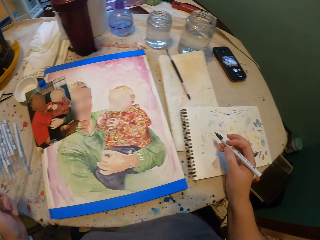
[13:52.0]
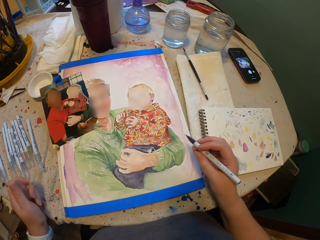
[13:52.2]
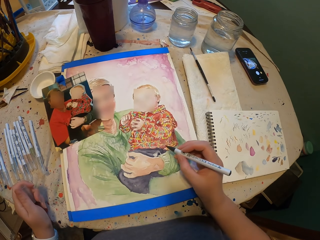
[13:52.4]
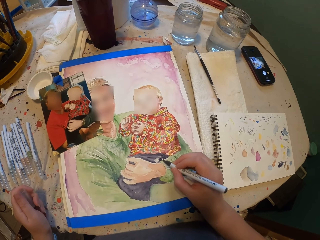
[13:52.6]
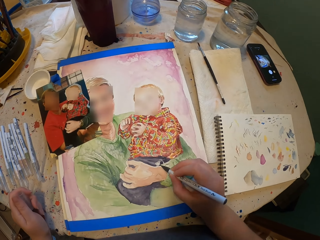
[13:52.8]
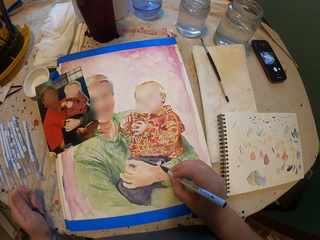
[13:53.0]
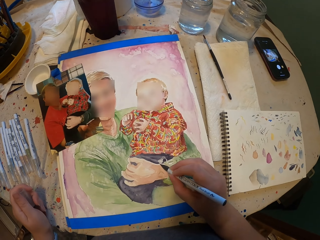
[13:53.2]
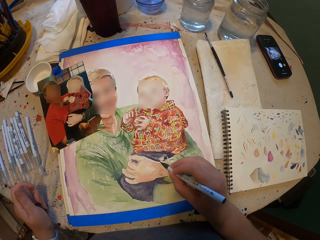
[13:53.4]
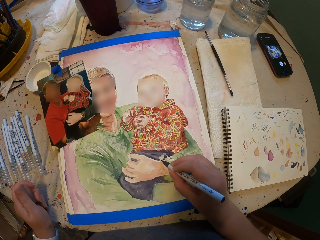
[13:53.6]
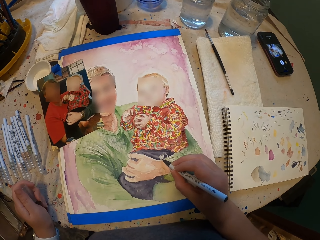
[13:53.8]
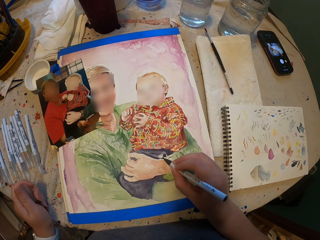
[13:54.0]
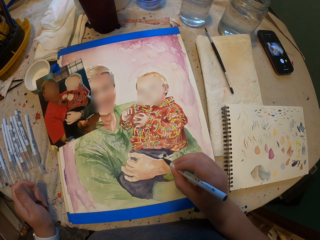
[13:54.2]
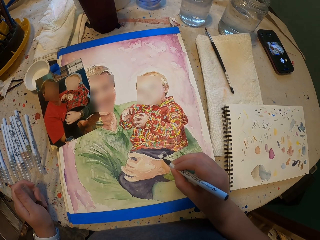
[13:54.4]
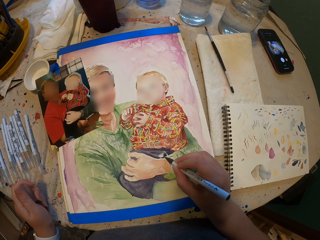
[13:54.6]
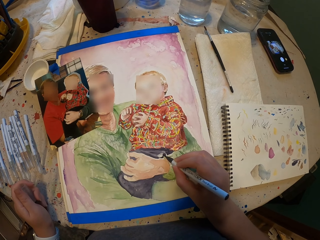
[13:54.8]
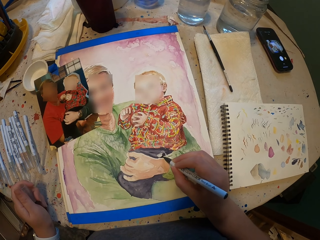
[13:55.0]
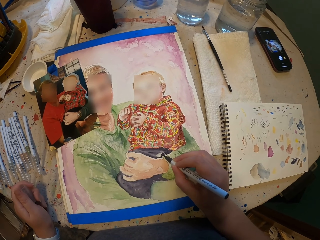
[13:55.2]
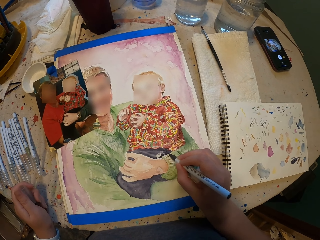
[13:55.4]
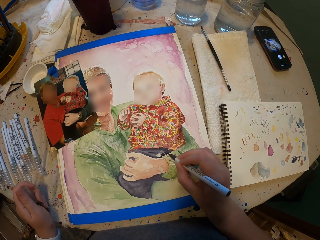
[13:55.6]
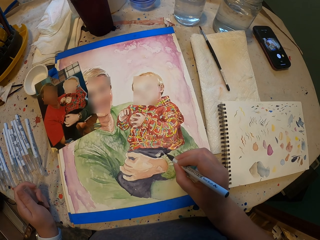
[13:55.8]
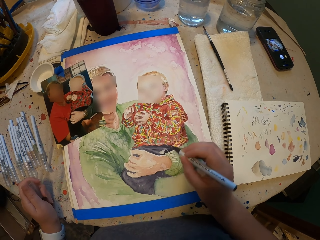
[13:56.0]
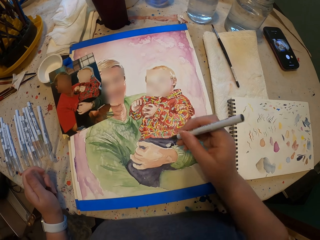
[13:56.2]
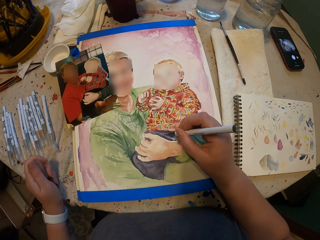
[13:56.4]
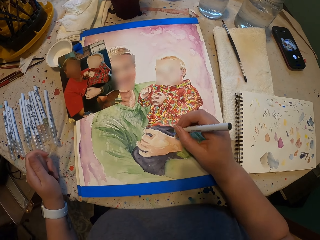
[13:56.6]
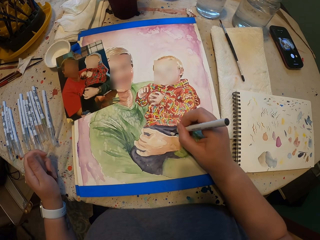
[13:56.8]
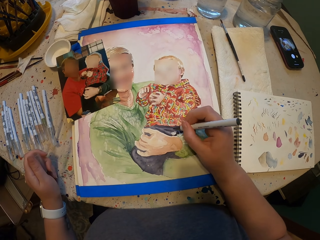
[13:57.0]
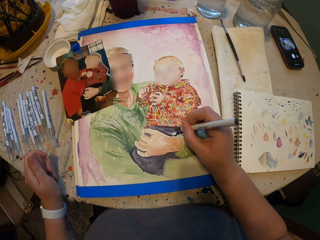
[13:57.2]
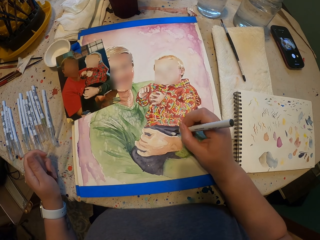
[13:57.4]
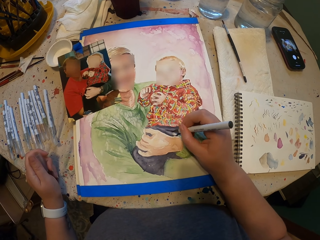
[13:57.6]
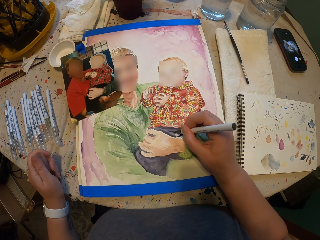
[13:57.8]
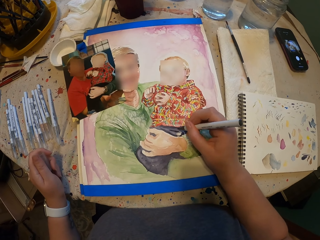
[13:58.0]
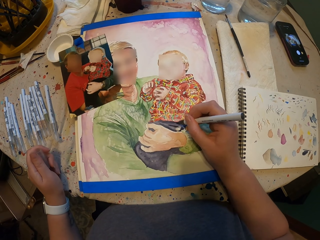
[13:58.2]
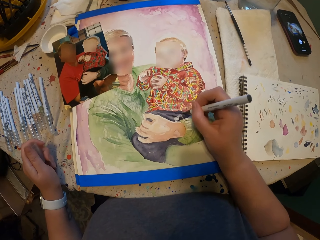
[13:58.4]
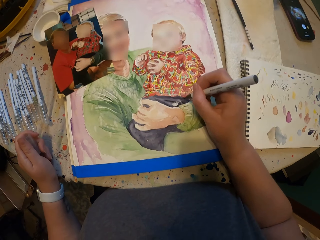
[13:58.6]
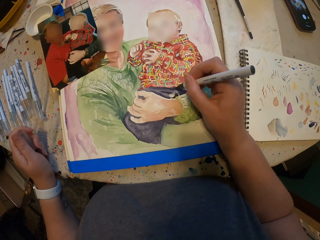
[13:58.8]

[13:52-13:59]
The camera wearer writes on the book. They draw on the portrait.

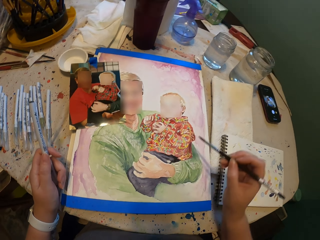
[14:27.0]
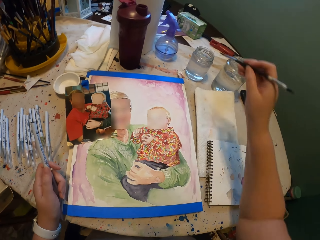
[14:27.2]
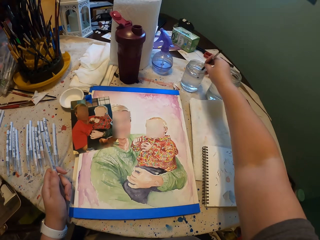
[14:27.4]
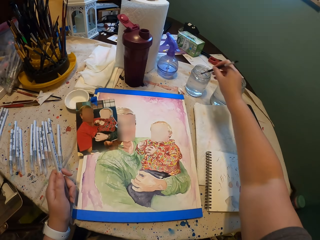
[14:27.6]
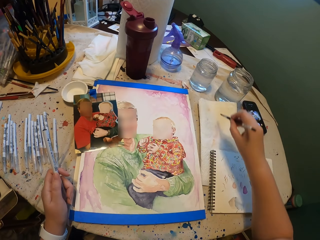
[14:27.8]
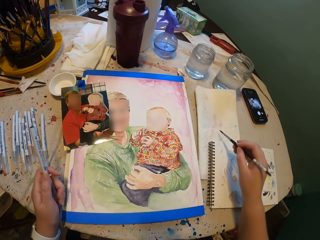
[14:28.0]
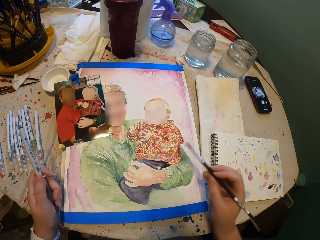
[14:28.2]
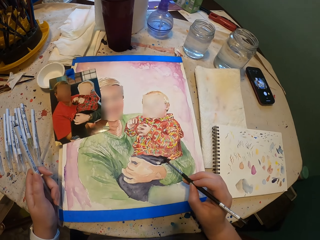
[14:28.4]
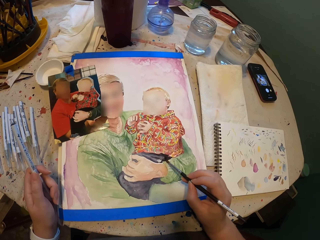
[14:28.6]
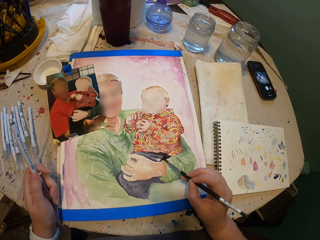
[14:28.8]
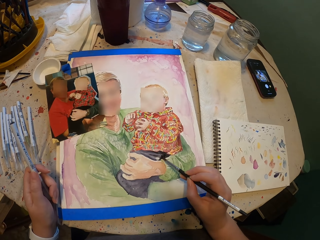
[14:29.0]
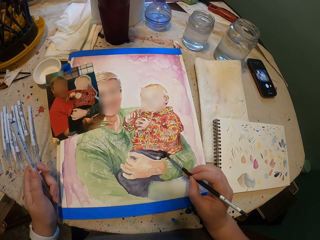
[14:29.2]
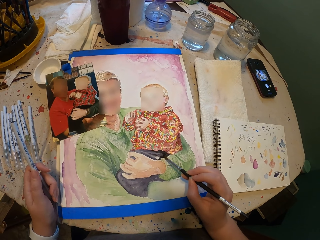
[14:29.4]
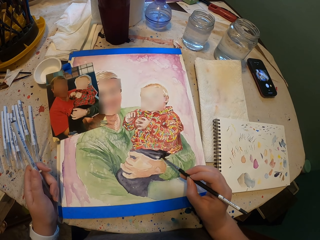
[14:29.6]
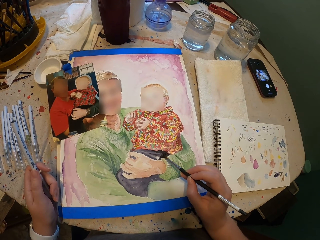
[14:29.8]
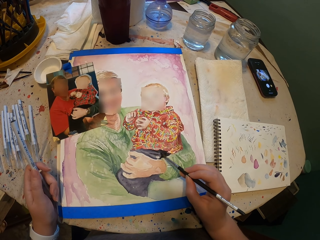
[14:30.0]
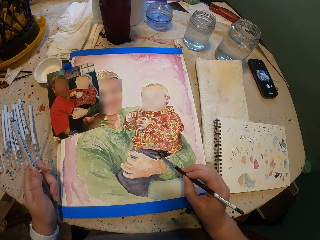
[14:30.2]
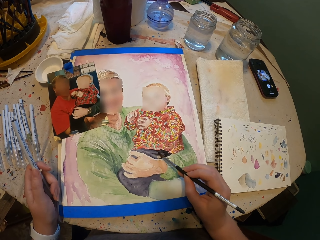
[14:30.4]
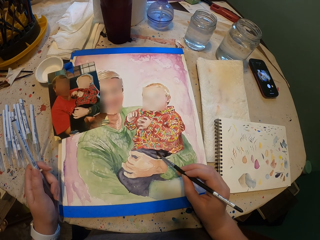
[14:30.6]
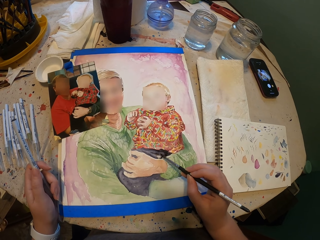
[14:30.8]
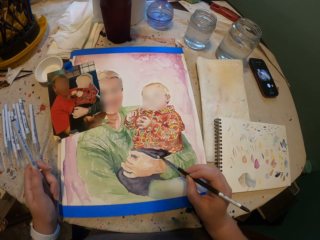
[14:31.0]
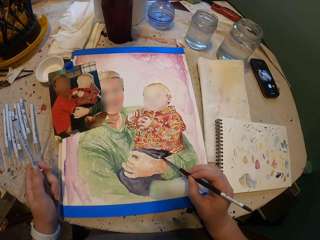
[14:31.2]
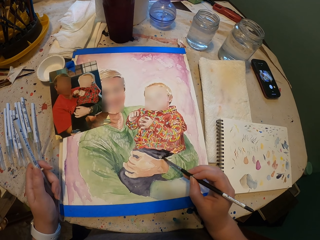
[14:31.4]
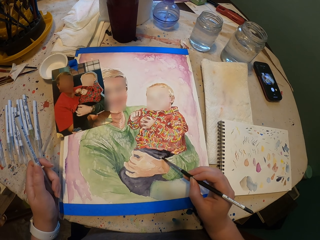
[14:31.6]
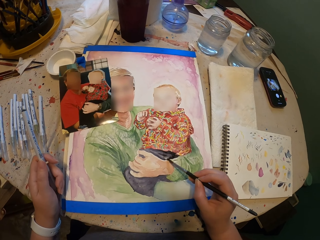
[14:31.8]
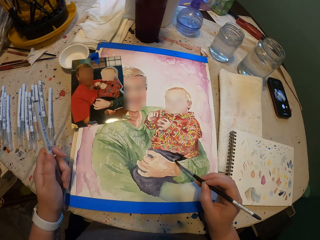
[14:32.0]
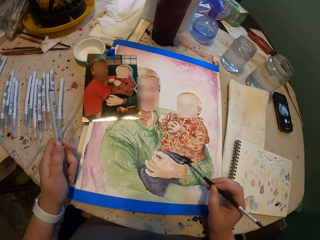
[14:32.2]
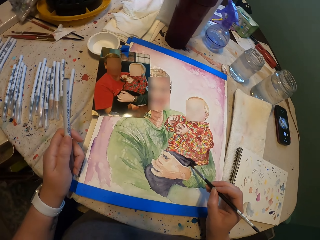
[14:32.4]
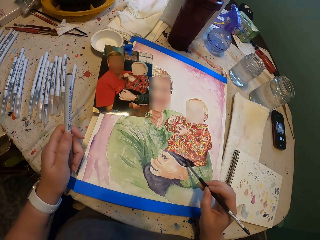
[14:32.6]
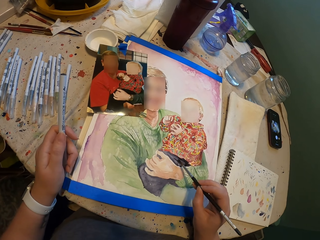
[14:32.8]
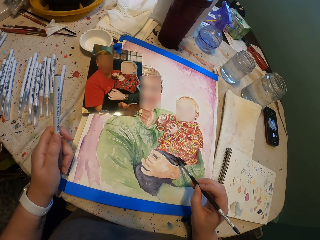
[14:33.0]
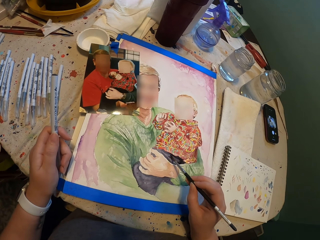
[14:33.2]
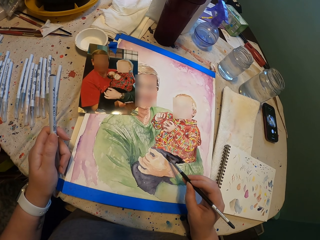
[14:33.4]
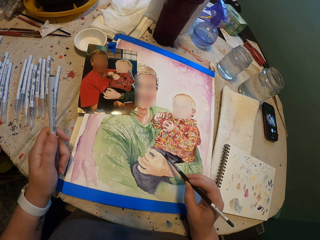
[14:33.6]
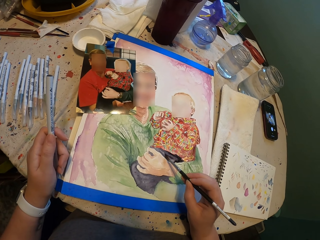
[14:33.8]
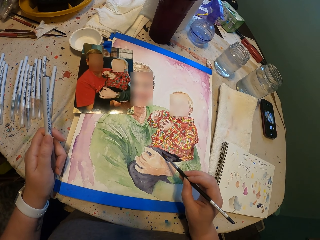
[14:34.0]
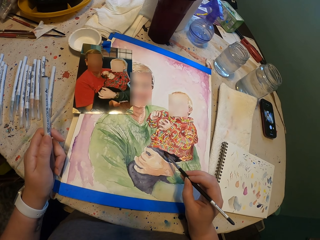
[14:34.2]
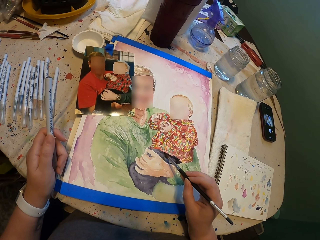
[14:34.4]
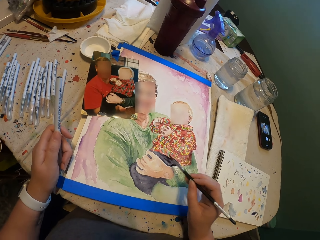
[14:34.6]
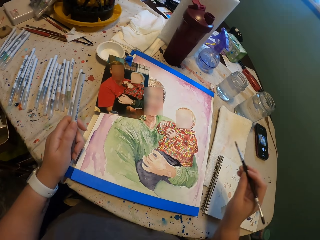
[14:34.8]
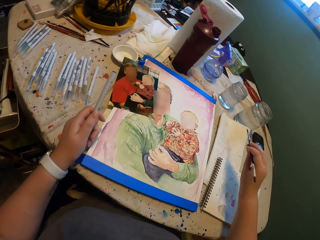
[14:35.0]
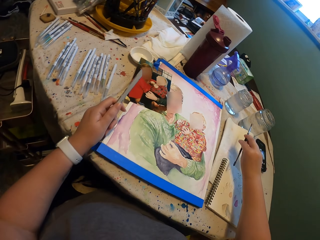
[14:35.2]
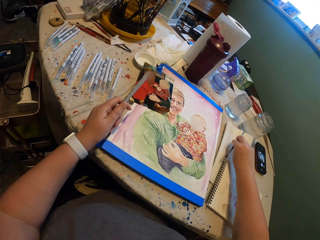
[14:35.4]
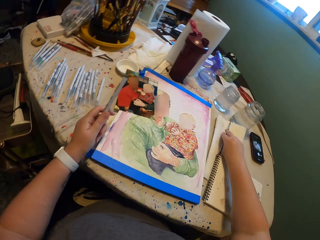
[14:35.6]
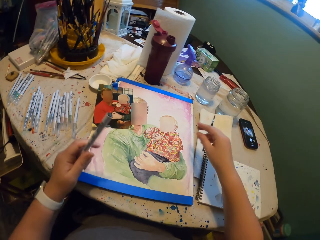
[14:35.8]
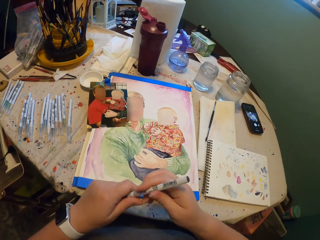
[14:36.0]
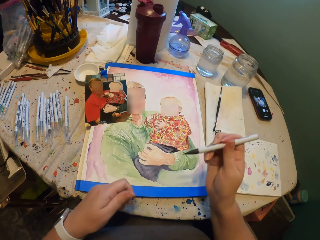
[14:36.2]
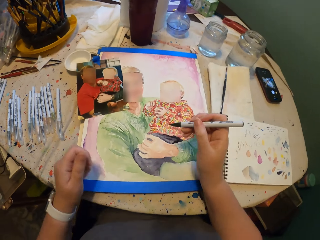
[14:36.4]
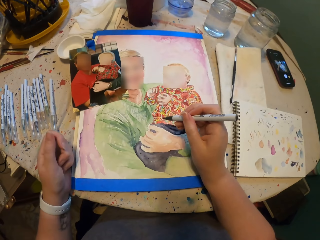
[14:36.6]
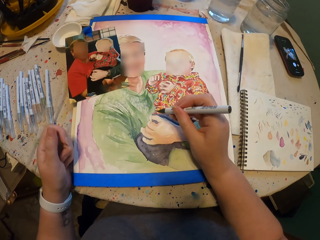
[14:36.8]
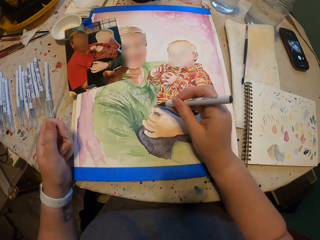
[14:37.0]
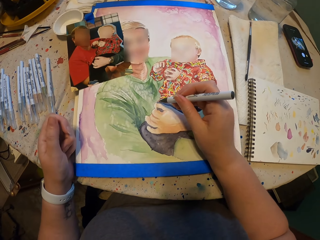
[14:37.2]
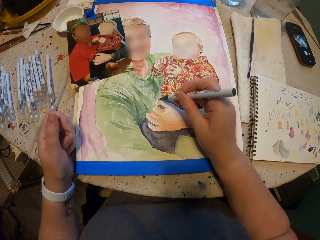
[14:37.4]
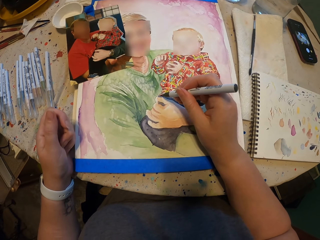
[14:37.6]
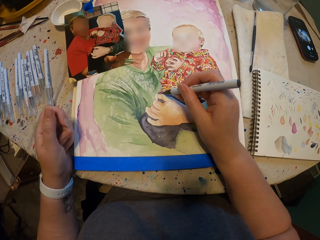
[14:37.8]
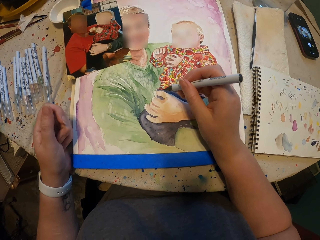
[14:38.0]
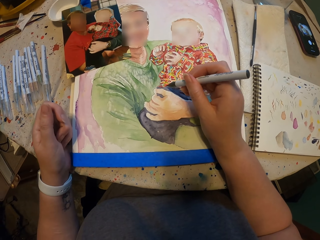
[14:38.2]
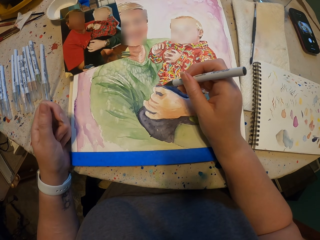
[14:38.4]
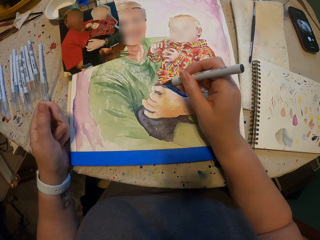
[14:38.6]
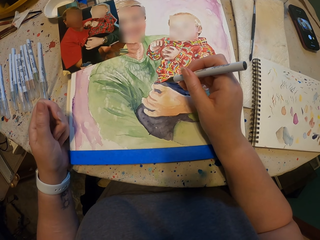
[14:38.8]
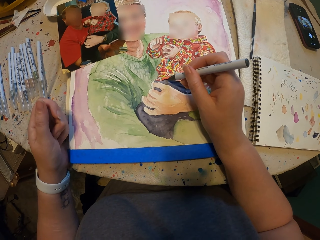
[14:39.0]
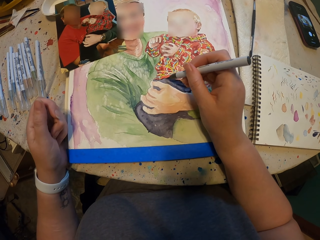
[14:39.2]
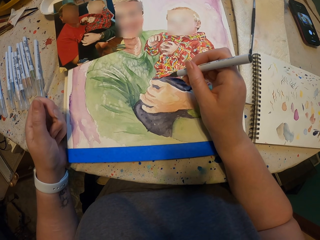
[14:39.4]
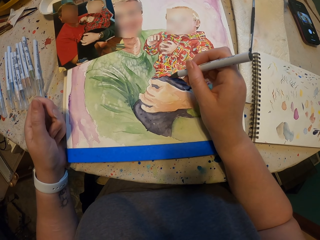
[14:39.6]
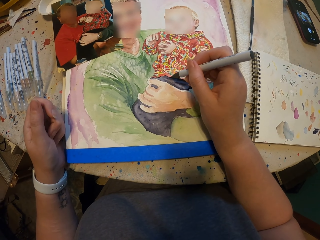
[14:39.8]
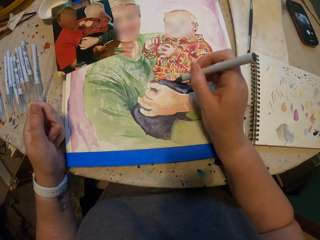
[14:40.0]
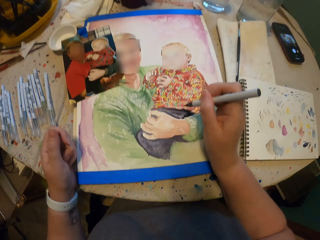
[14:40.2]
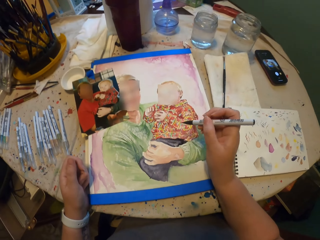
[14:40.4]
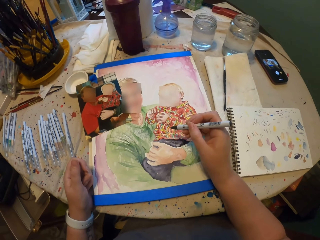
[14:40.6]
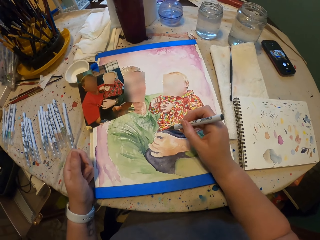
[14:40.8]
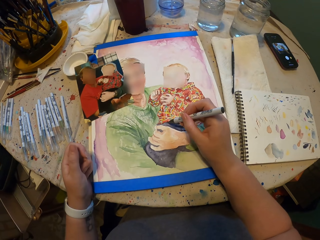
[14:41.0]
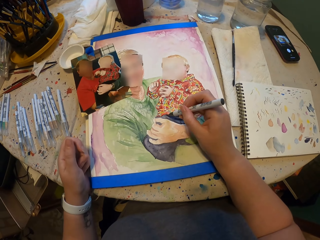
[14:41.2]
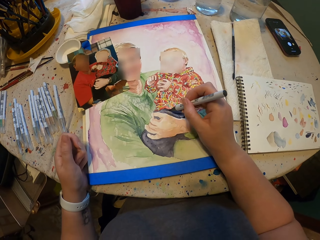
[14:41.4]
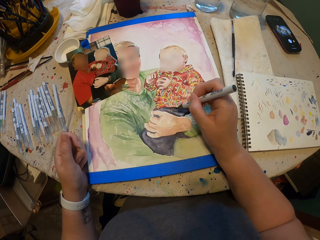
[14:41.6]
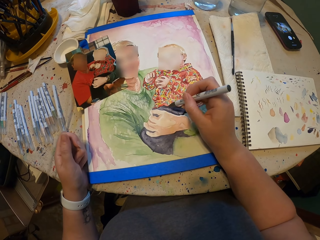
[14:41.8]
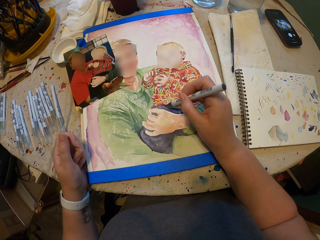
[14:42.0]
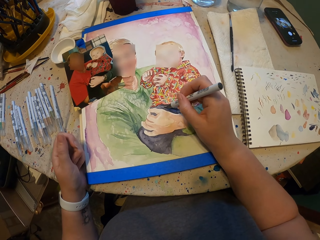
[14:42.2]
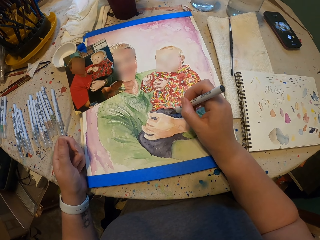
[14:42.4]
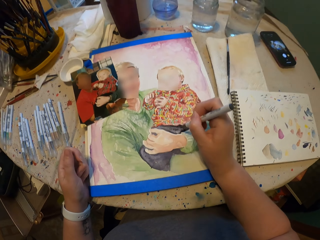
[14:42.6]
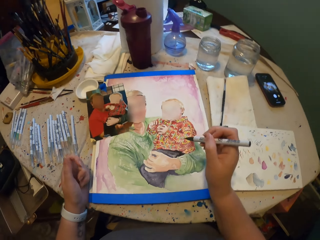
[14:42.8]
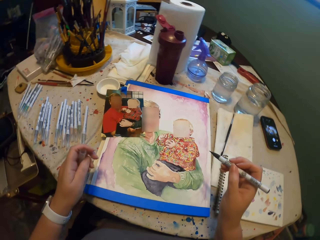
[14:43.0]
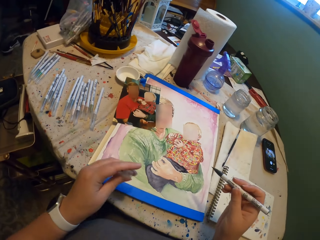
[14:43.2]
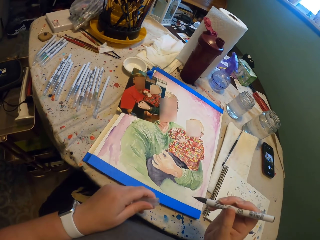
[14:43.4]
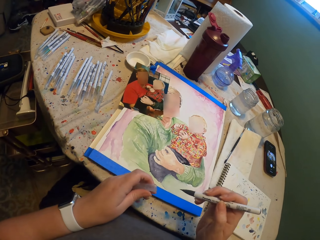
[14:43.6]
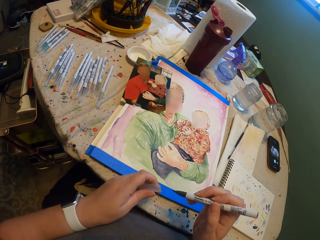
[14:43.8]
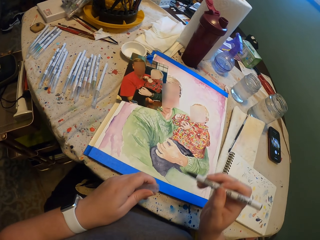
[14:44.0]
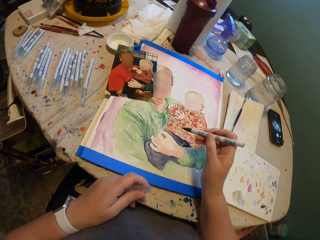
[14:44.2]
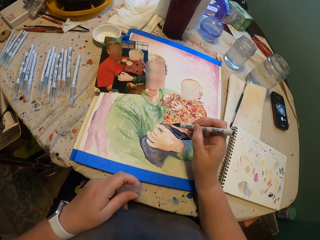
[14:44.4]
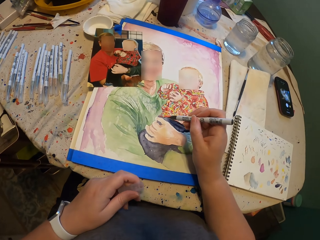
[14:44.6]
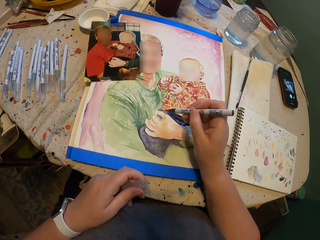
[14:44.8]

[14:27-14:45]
The camera wearer dips the paint brush in the water can. They wipe the paint brush on the cloth. They draw on the portrait. They place the paint brush on the cloth. They remove the pen cap from the pen. They draw on the portrait.
